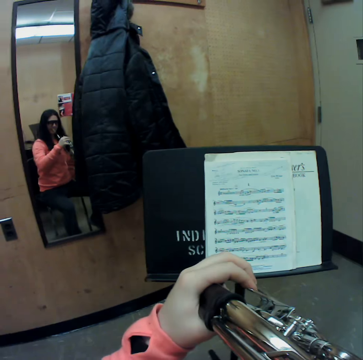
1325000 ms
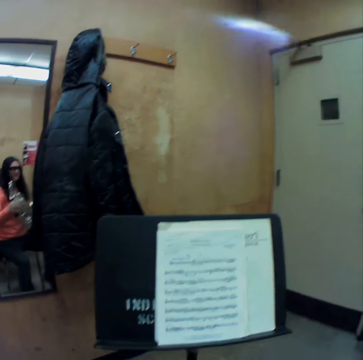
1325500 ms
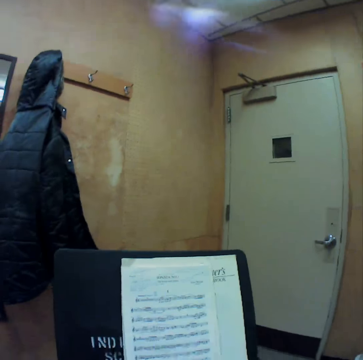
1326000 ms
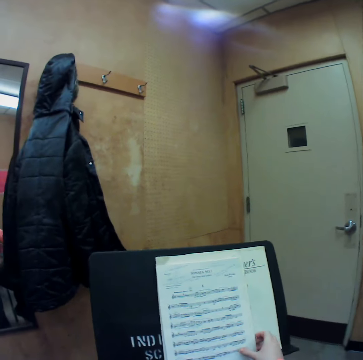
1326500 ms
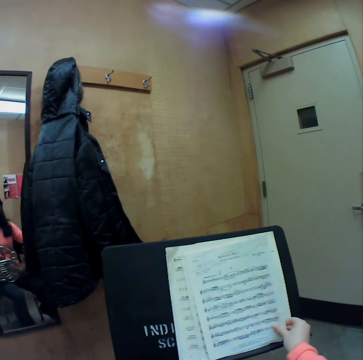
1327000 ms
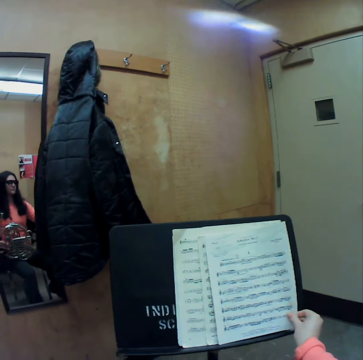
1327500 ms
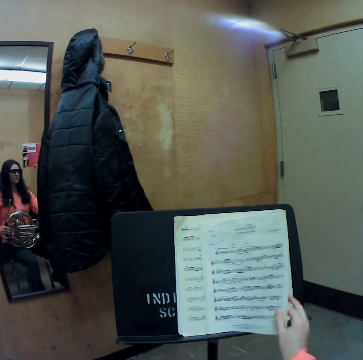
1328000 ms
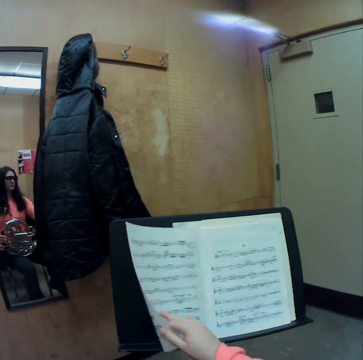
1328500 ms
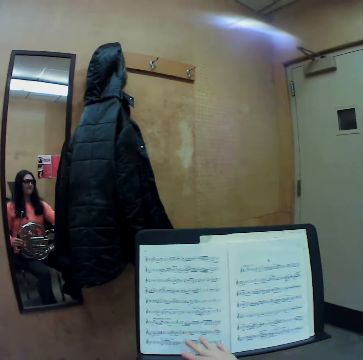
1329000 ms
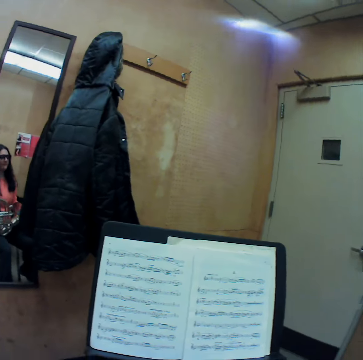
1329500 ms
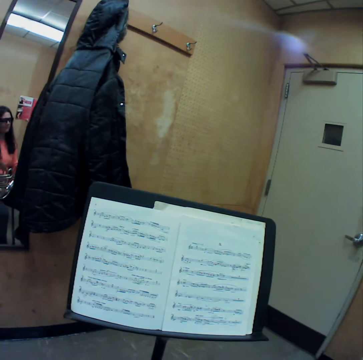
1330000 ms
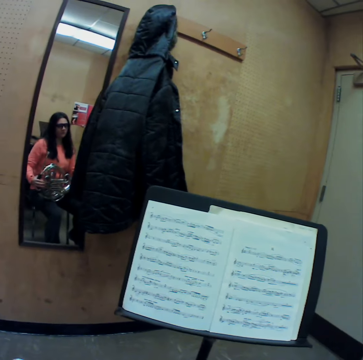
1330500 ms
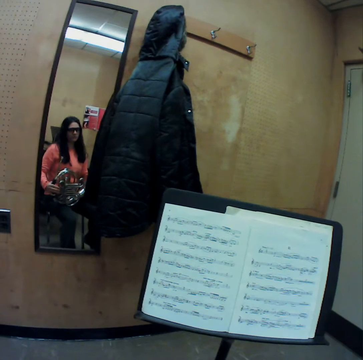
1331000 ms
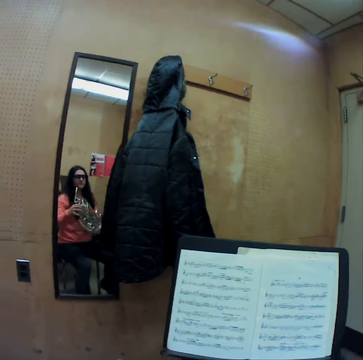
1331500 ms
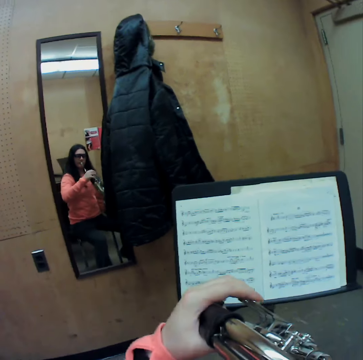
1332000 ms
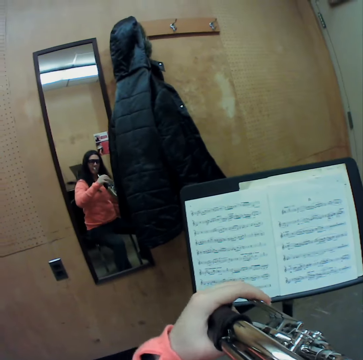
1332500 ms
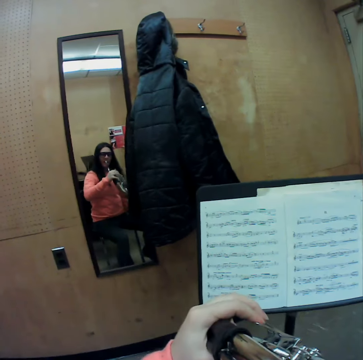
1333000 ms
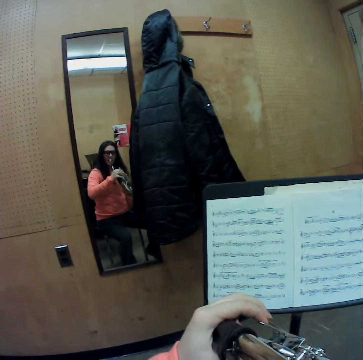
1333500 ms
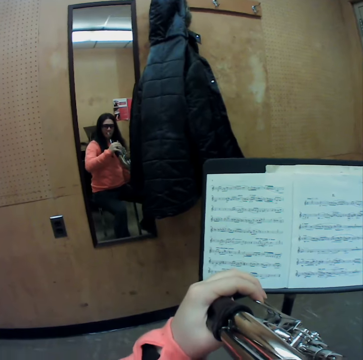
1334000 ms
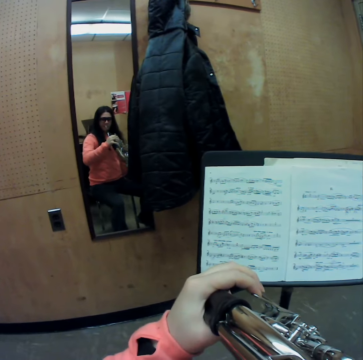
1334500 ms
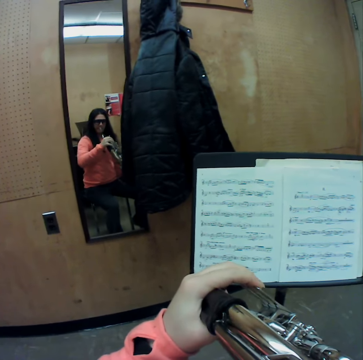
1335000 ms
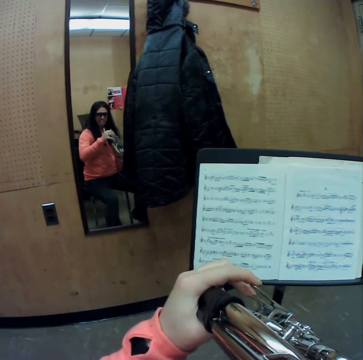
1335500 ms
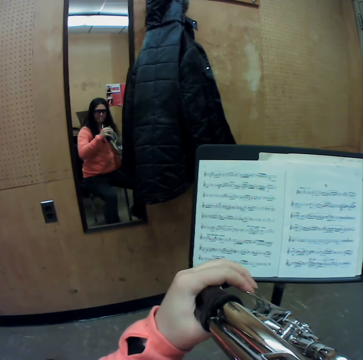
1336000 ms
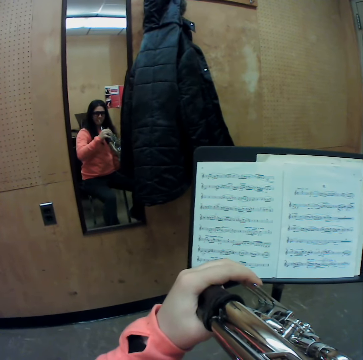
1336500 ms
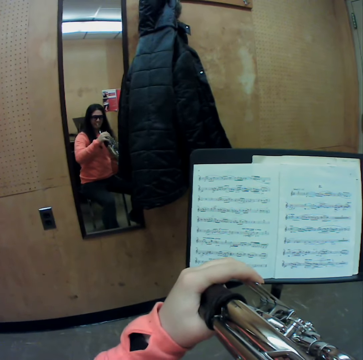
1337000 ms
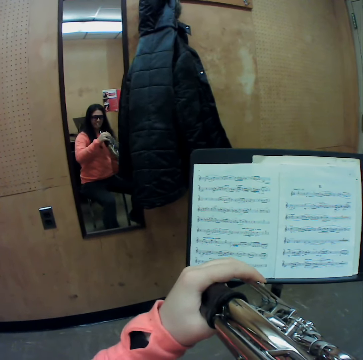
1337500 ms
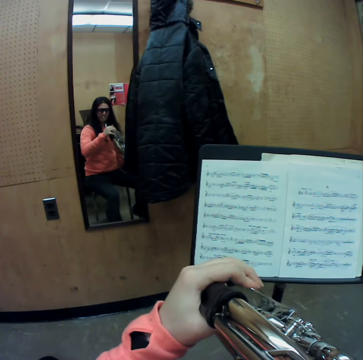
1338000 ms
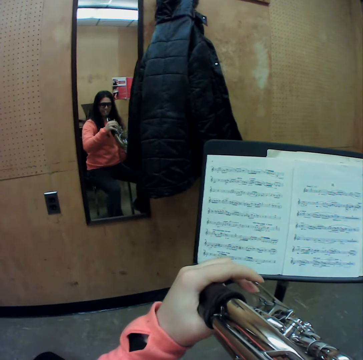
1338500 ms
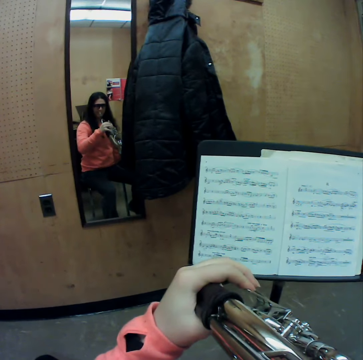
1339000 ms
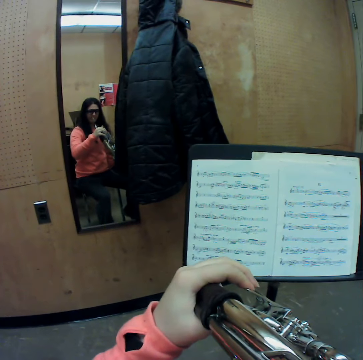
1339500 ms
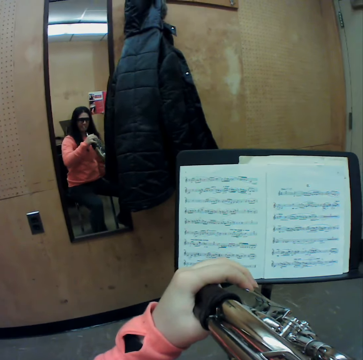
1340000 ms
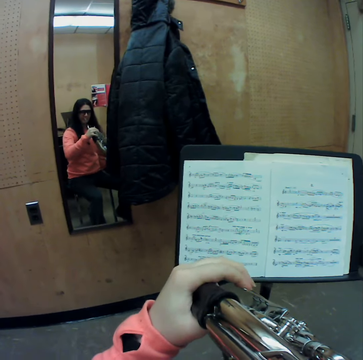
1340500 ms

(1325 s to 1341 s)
The camera wearer flips a page of the second music book with her right hand. She plays the French horn with her left hand and with her fingers.

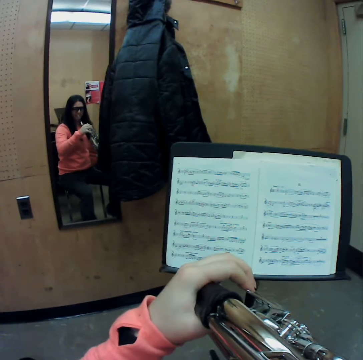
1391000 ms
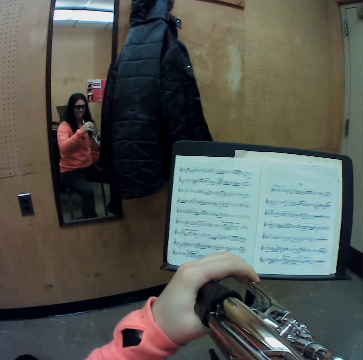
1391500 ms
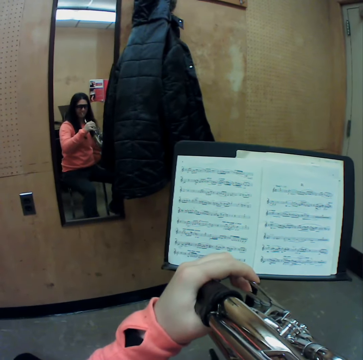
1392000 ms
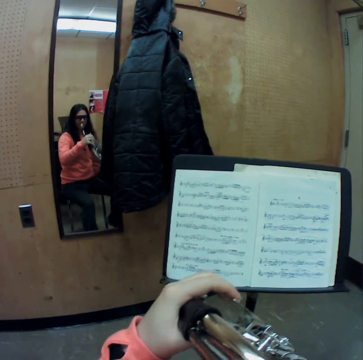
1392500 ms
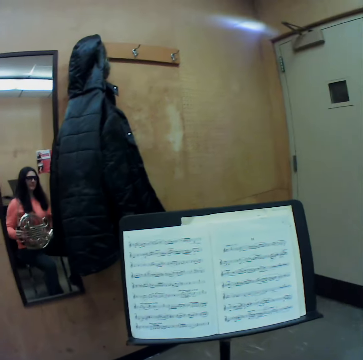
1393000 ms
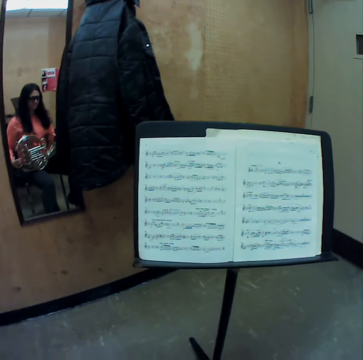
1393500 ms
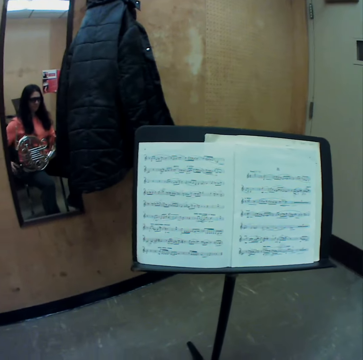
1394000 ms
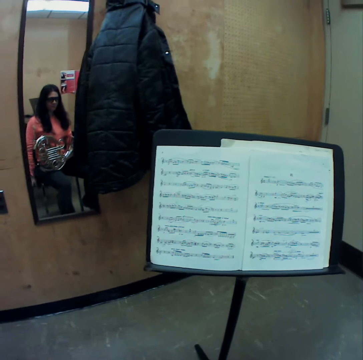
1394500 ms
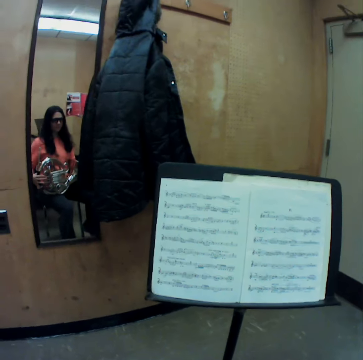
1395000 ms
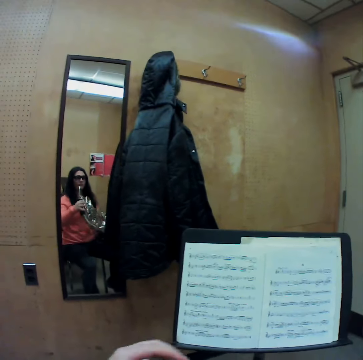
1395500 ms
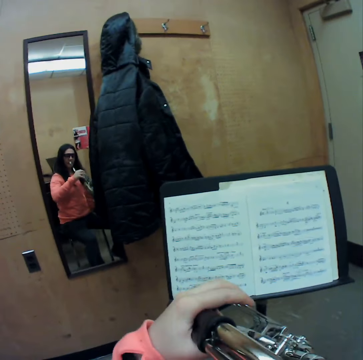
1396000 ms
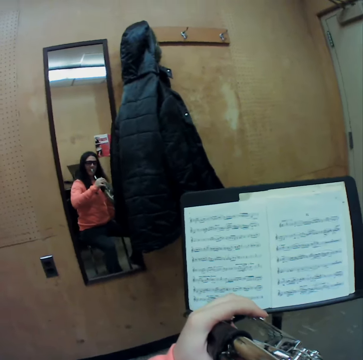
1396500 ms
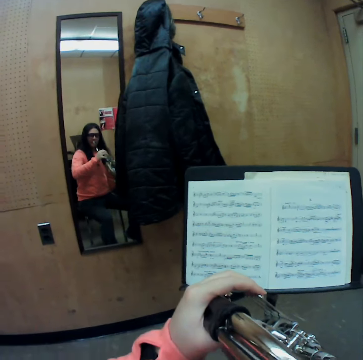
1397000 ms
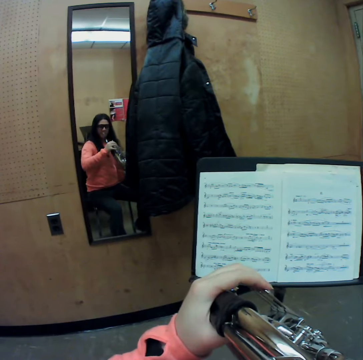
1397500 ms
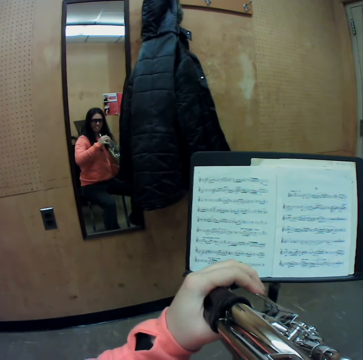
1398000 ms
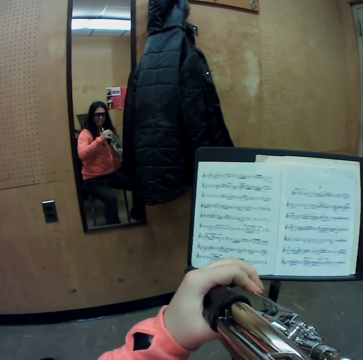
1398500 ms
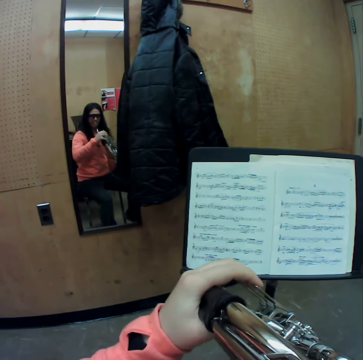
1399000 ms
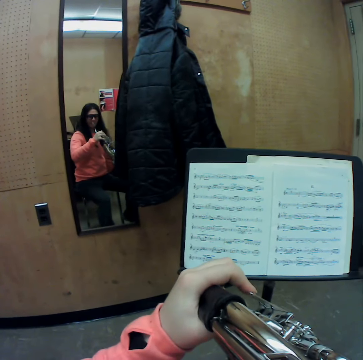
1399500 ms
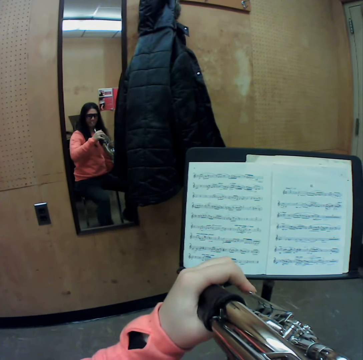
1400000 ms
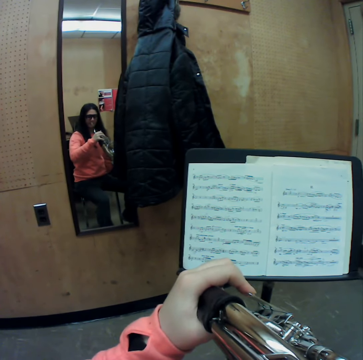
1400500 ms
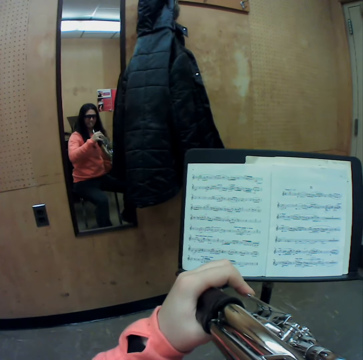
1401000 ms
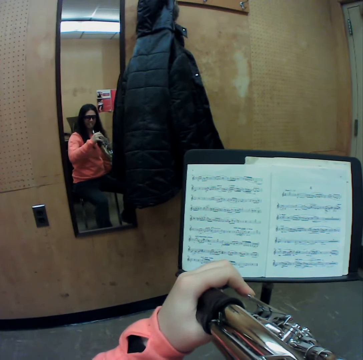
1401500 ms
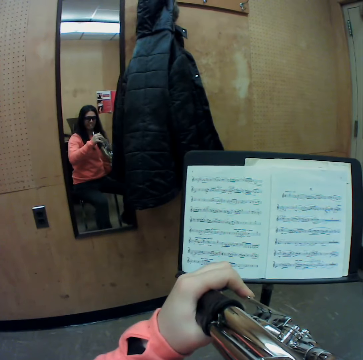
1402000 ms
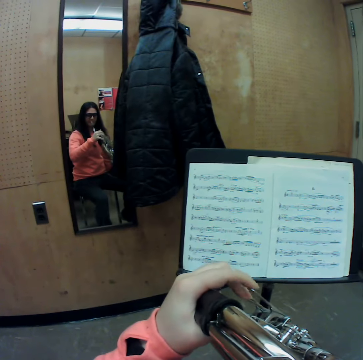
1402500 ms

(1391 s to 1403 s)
The camera wearer lowers the horn and places the horn on her hips. She stares at the sheet music. She raises the horn with both hands towards her mouth. She plays the horn with her mouth.

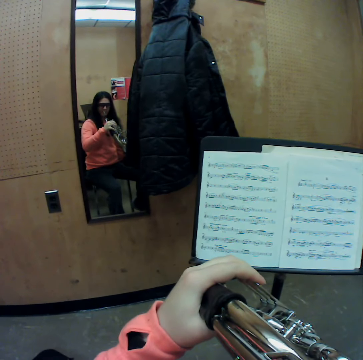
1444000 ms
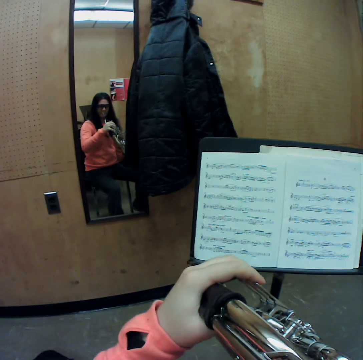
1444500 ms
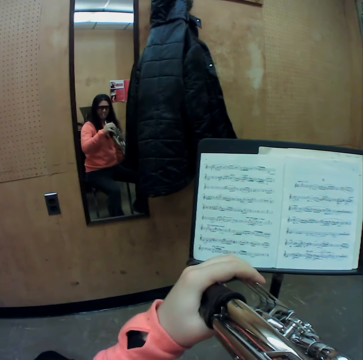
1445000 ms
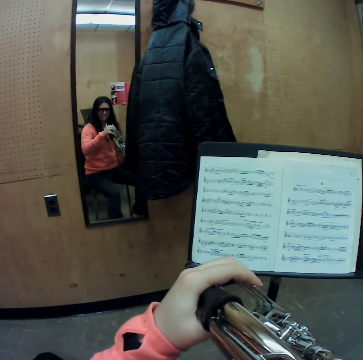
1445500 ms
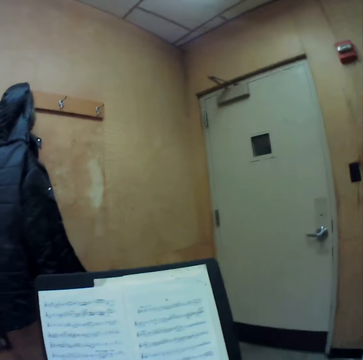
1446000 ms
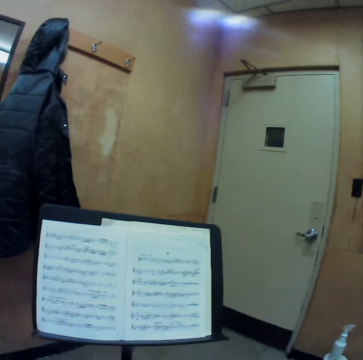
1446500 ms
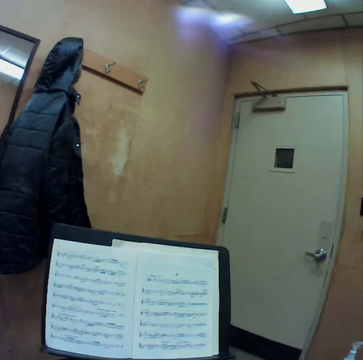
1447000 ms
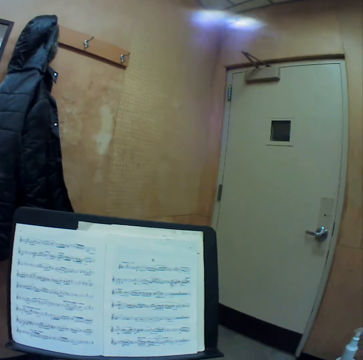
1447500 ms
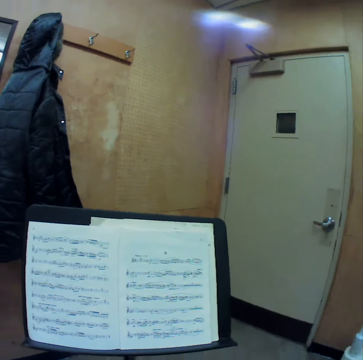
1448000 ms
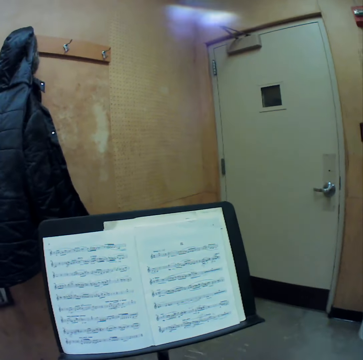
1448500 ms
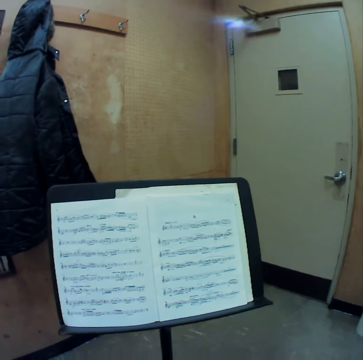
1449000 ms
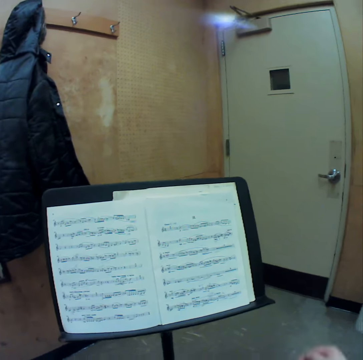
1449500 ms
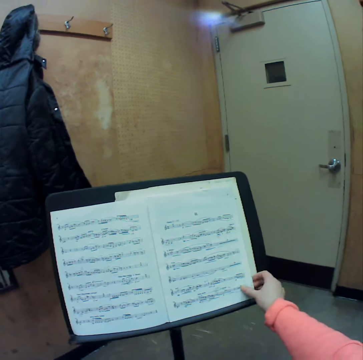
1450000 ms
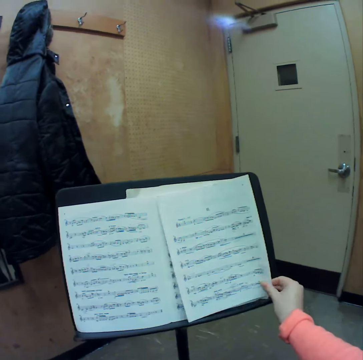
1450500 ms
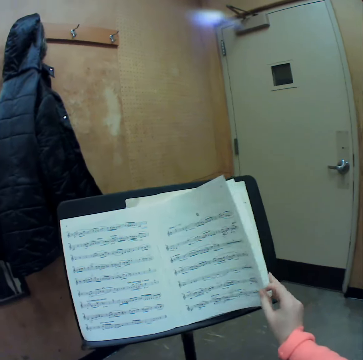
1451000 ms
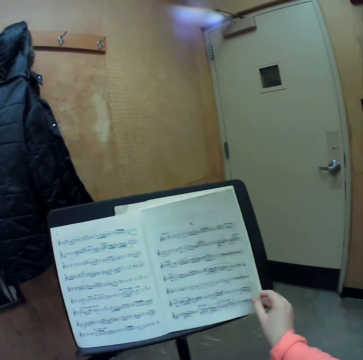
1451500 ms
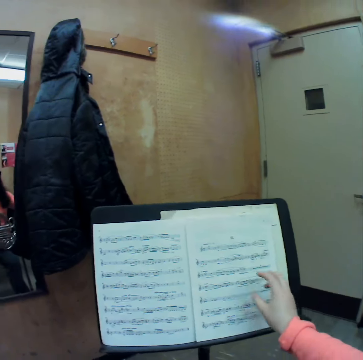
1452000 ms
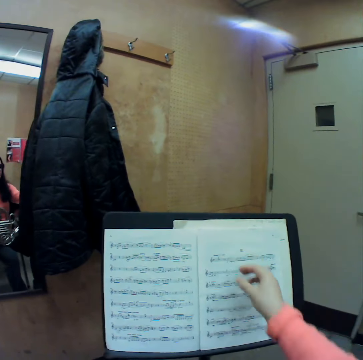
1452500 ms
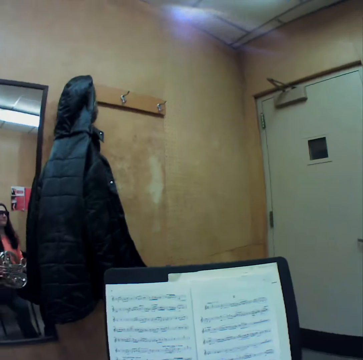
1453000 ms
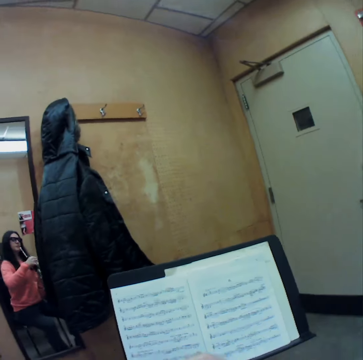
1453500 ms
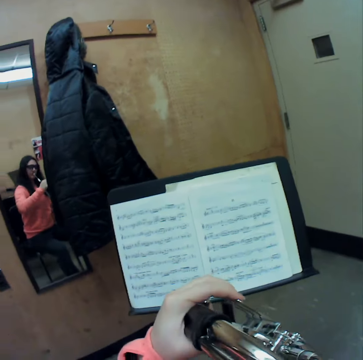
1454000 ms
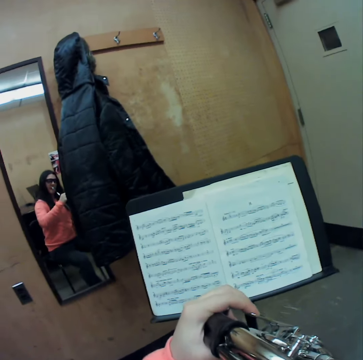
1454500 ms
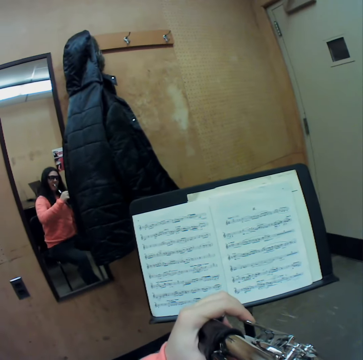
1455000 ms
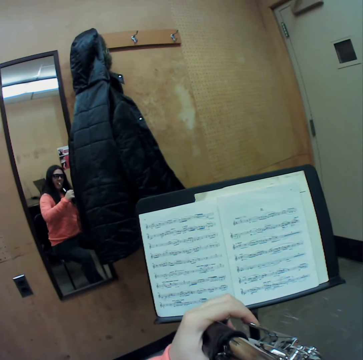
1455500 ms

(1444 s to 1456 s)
The camera wearer lowers the horn. She stares at the sheet music. She lifts up a part of the sheet music. She holds some sheets of the music manuscript with her right hand. She lowers the sheet music. She stares at the sheet music. She raises the horn with both hands.
